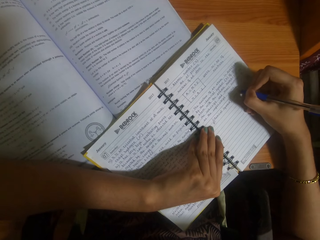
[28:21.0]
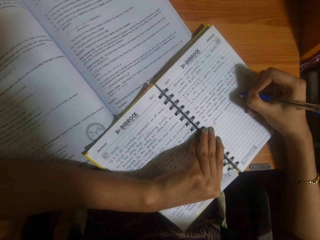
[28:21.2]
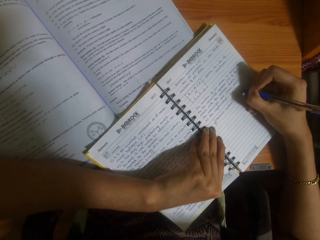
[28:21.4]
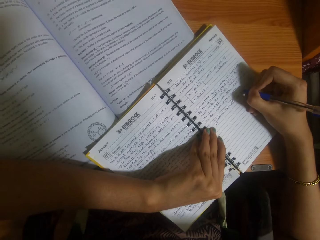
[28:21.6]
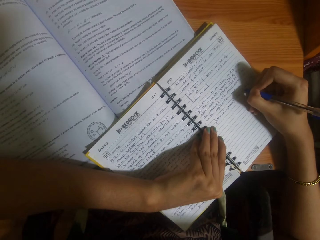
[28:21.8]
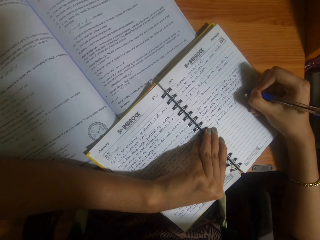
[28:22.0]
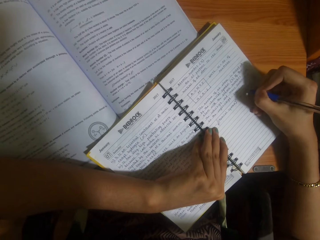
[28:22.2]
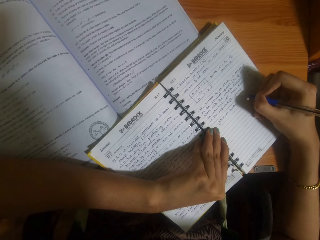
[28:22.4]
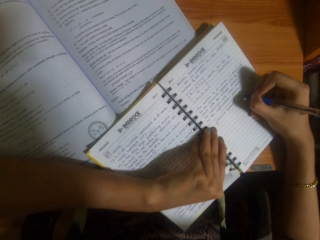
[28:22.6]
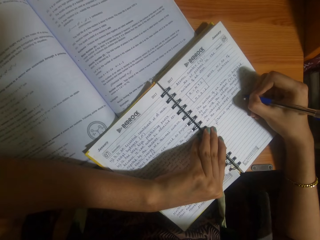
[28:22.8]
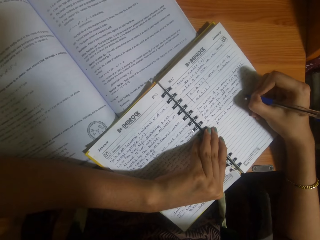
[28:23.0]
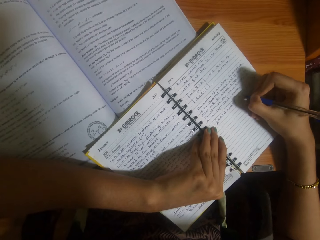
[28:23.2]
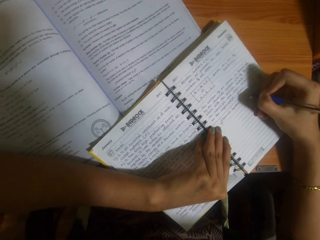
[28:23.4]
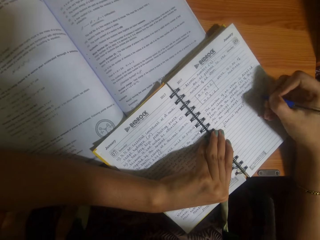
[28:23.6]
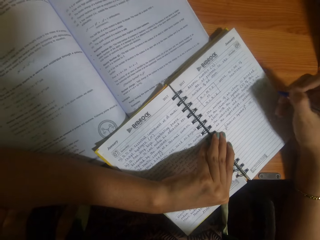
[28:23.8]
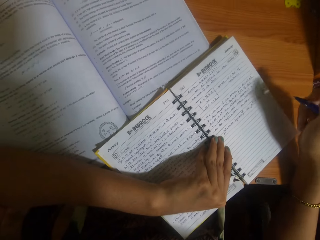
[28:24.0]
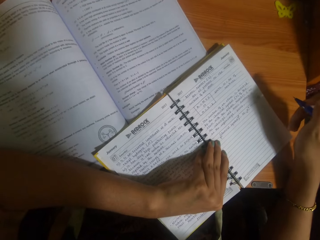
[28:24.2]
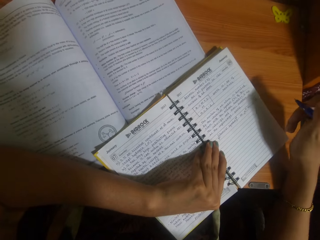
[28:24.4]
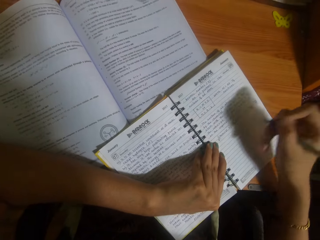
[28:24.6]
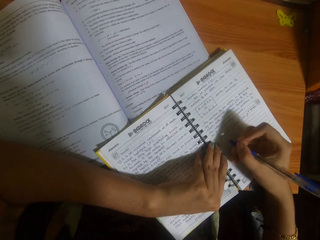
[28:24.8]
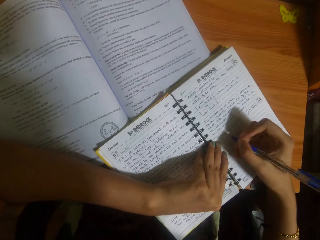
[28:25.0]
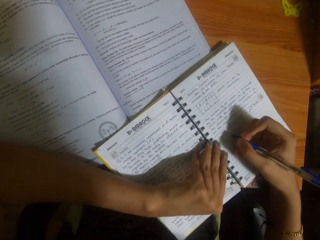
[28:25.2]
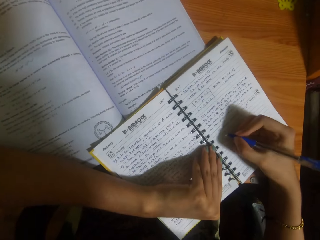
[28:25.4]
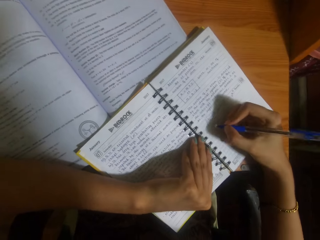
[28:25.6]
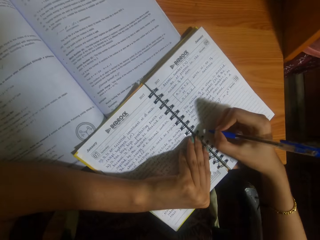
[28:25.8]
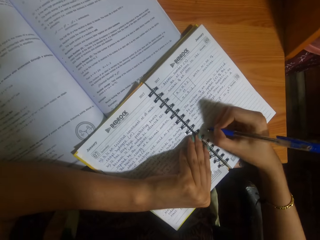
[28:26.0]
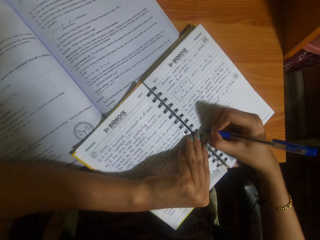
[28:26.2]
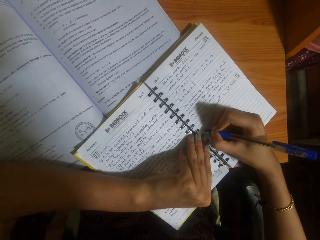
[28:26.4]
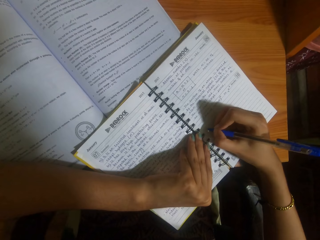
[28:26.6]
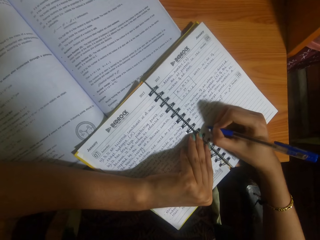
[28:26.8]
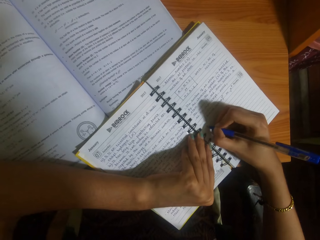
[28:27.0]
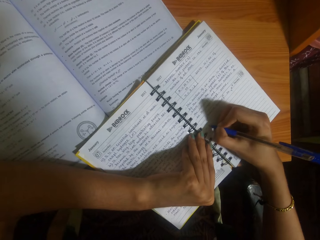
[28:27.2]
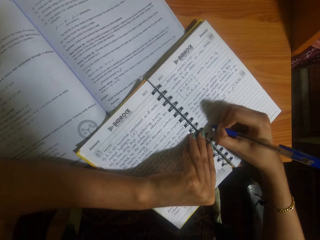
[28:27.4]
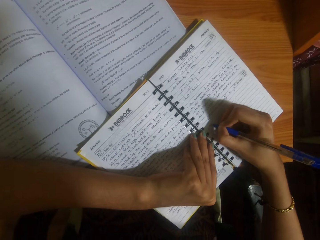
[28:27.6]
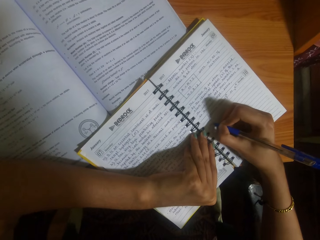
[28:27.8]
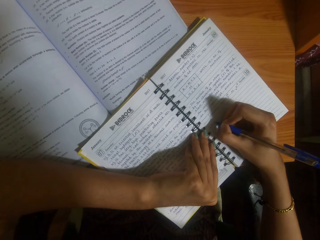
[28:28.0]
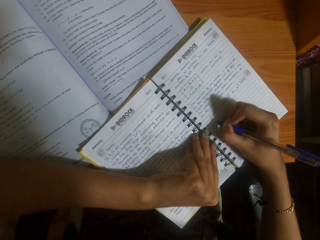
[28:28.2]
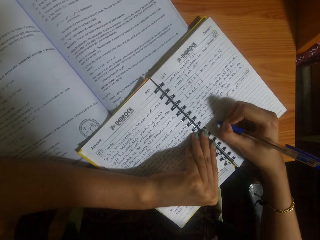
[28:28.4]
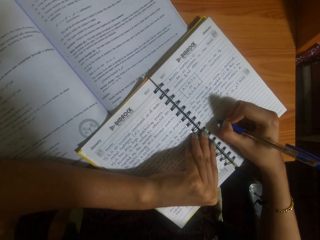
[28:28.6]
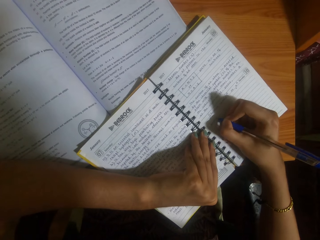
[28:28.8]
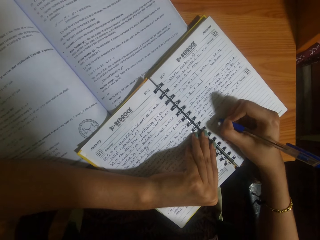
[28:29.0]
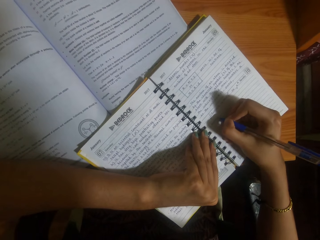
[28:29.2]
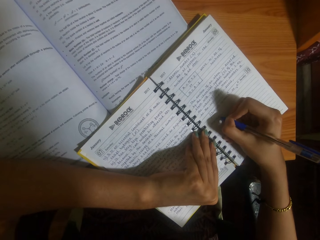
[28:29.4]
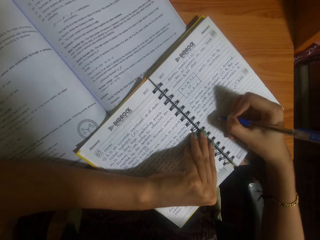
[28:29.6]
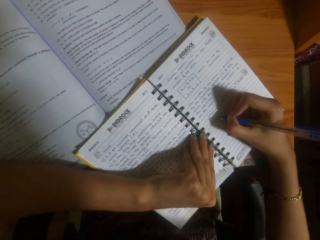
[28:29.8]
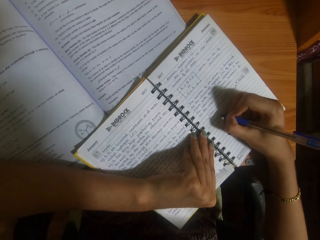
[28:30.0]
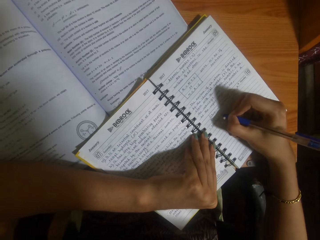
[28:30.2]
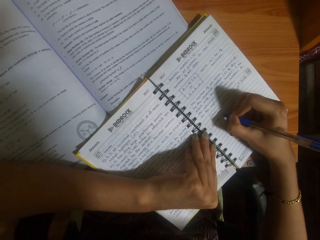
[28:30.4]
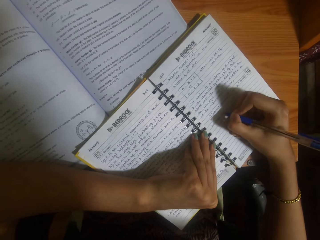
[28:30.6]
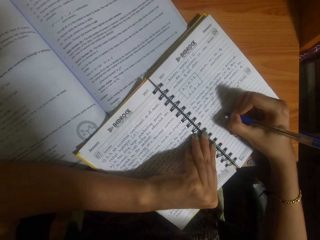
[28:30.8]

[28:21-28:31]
The camera wearer adjusts her left hand on the book on the table. She writes on the book on the table with the pen in her right hand.

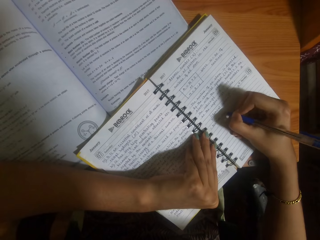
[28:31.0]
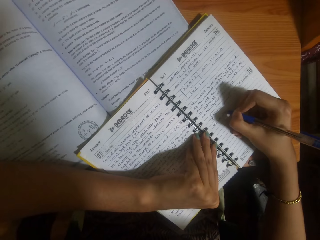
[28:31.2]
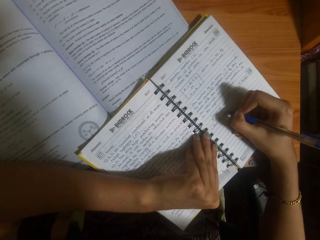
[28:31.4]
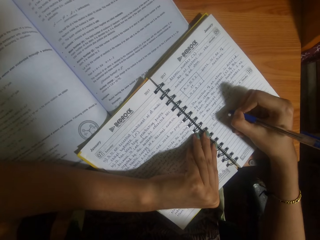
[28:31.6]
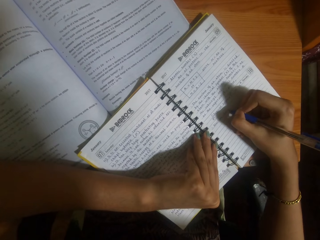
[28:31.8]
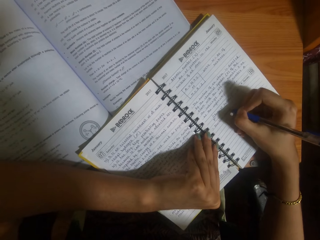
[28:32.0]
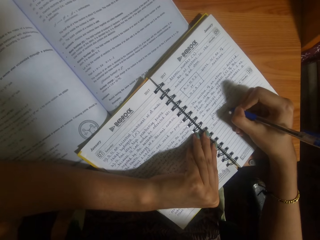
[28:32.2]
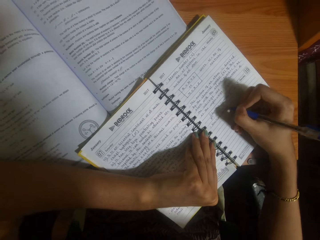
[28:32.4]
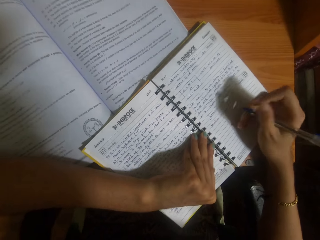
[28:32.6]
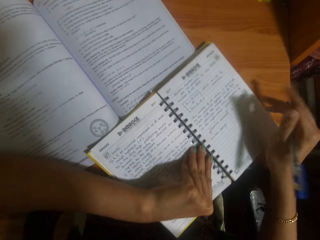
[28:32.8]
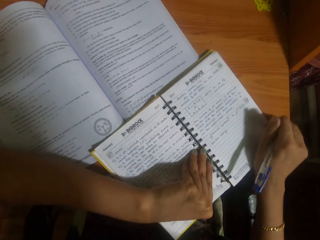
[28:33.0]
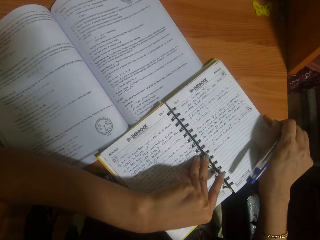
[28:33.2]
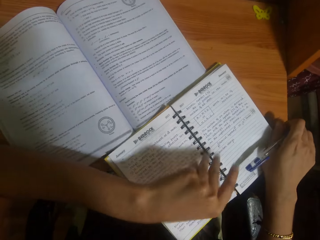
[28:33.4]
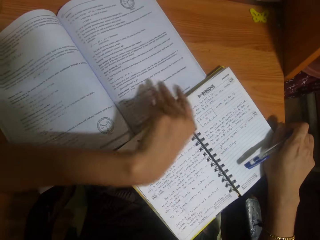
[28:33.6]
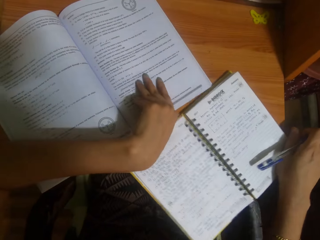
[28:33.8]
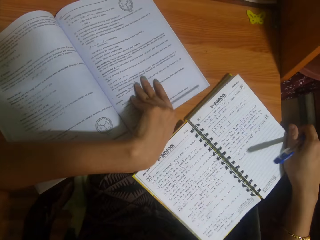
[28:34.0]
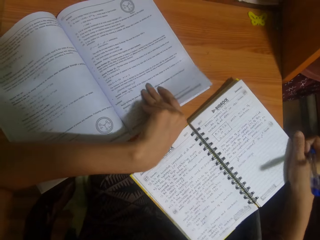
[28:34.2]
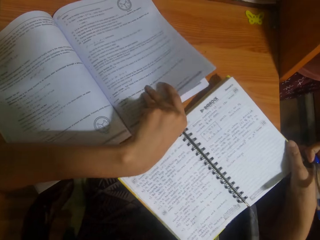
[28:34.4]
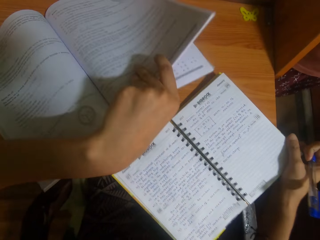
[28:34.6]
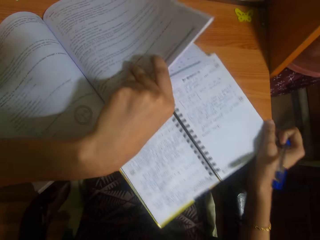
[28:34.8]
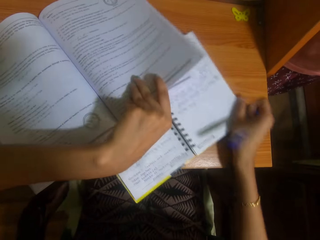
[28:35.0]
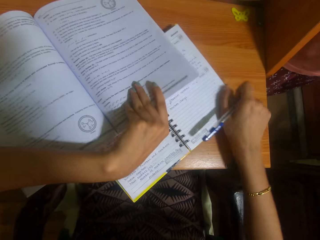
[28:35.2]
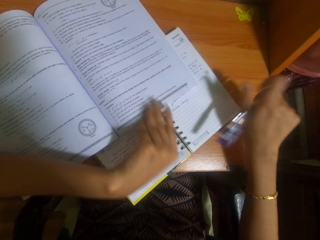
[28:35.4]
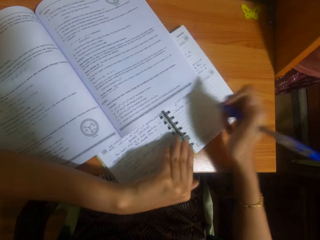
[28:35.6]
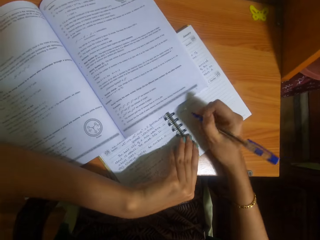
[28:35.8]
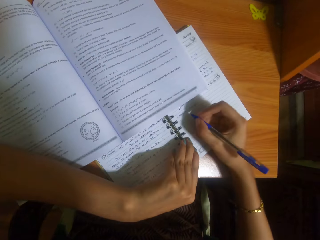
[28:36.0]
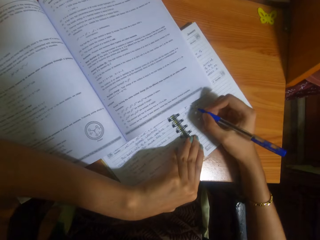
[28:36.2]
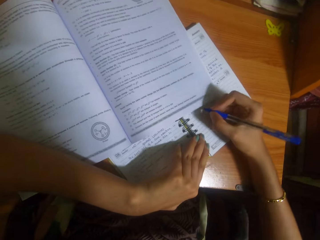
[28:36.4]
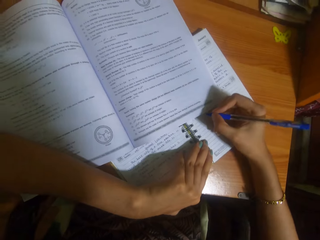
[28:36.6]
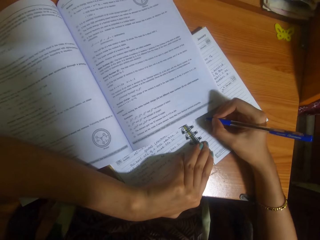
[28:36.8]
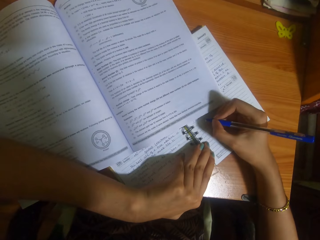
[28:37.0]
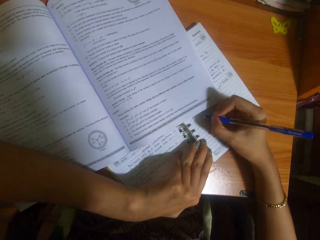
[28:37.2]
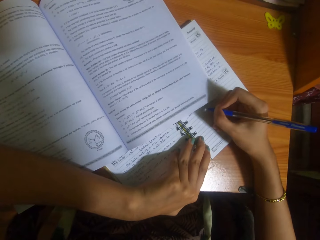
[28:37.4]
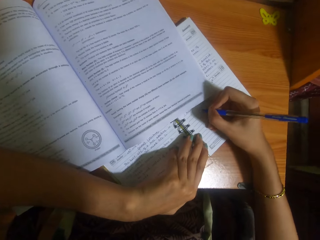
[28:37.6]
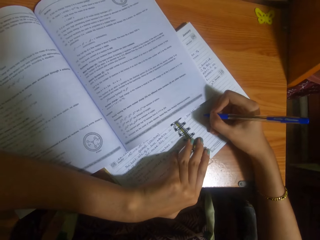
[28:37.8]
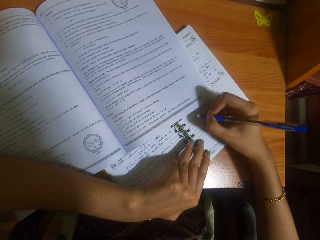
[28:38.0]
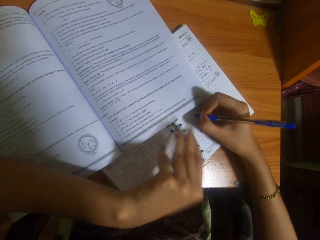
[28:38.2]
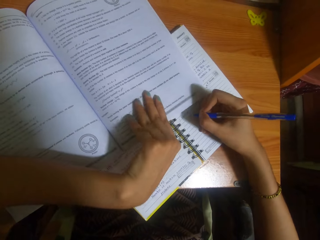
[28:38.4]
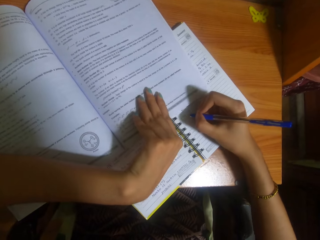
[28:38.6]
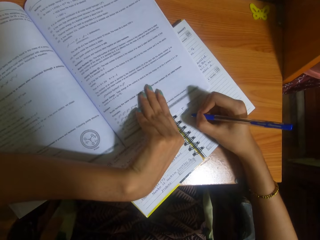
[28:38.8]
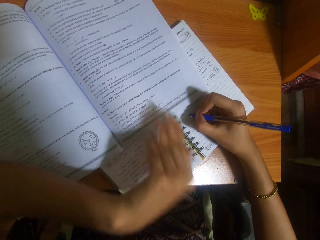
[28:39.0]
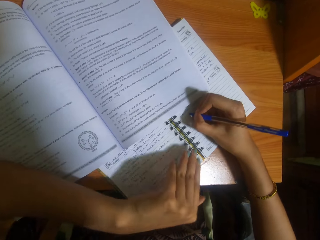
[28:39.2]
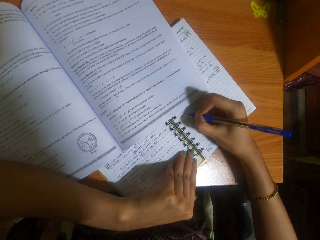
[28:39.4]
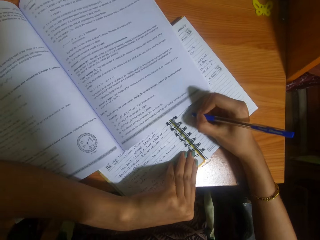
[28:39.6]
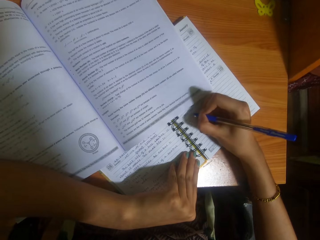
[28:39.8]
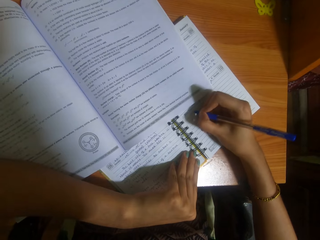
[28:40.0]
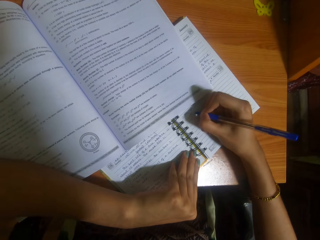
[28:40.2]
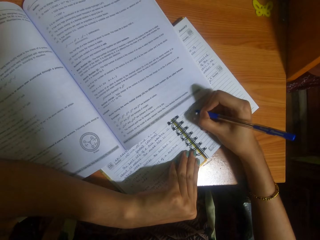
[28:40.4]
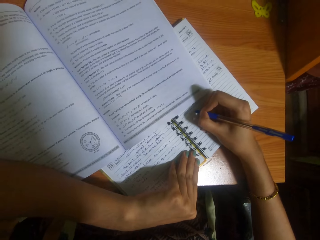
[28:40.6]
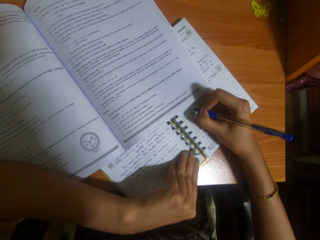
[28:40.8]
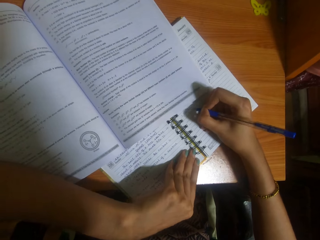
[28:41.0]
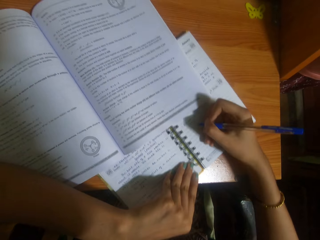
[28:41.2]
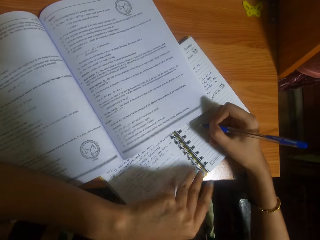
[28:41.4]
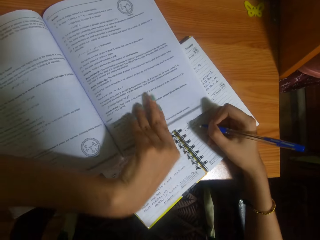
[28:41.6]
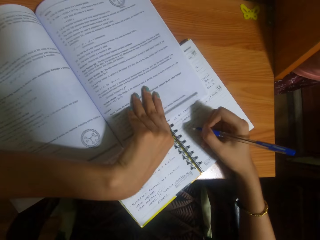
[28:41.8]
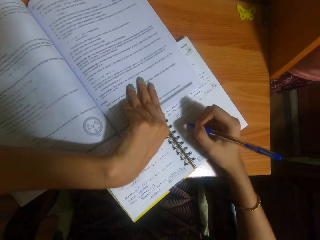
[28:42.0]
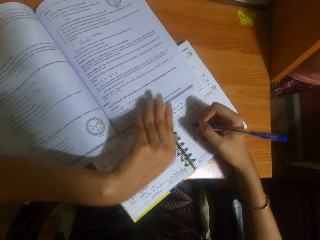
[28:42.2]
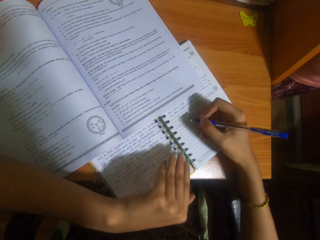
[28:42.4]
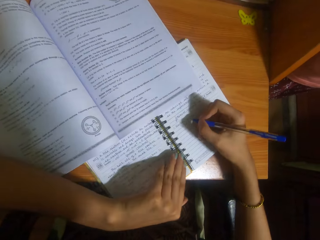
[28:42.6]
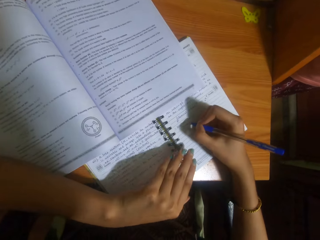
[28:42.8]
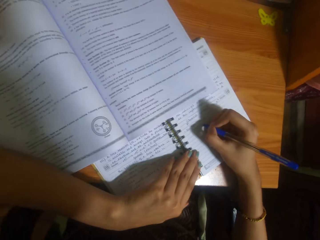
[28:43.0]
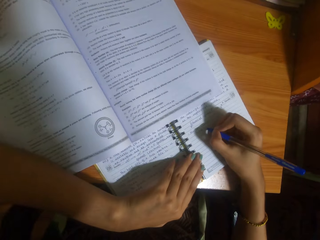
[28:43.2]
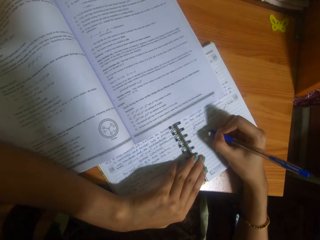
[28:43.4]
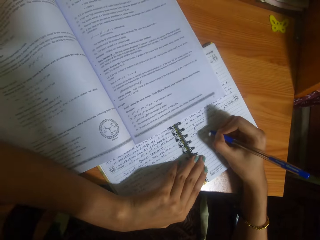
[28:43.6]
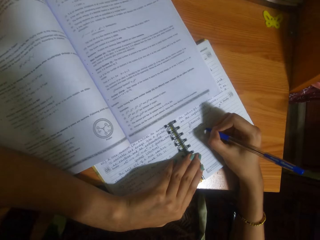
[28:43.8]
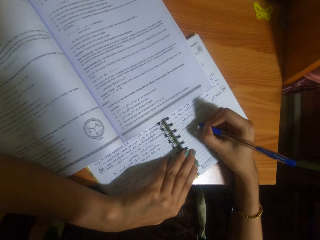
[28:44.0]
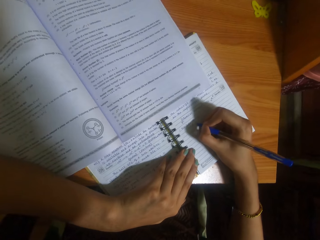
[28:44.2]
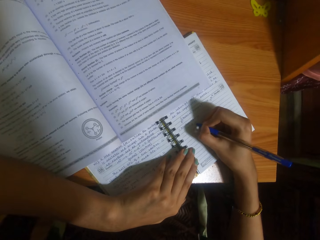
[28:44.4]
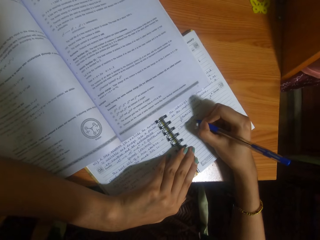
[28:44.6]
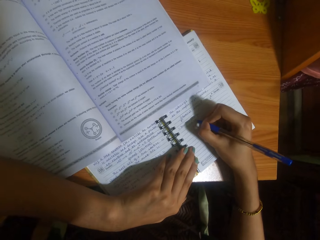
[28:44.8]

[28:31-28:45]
The camera wearer adjusts the book on the table with her right hand. She raises a textbook on the table with her left hand. She pushes the book in her right hand under the textbook in her left hand on the table. She writes on the book with a pen. She rests her left hand on the book on the table. She adjusts the book on the table with her left hand. She adjusts the textbook on the table with her left hand. She rests her left hand on the book on the table. She writes on the book on the table with the pen in her right hand. She adjusts the textbook on the table with her left hand. She rests her left hand on the book on the table. She writes on the book on the table with the pen in her right hand.
